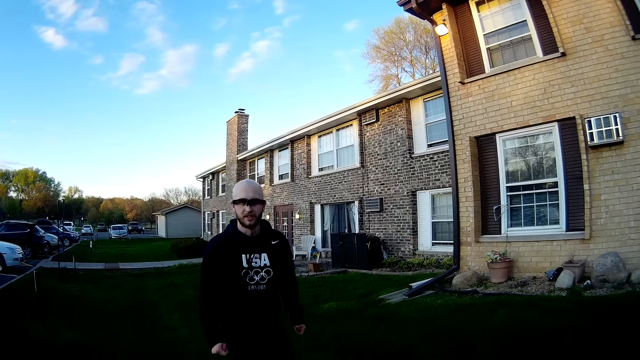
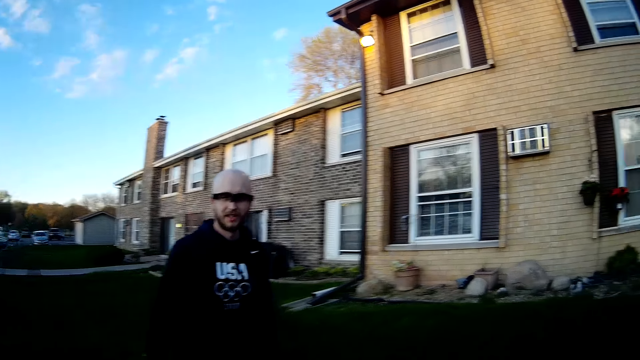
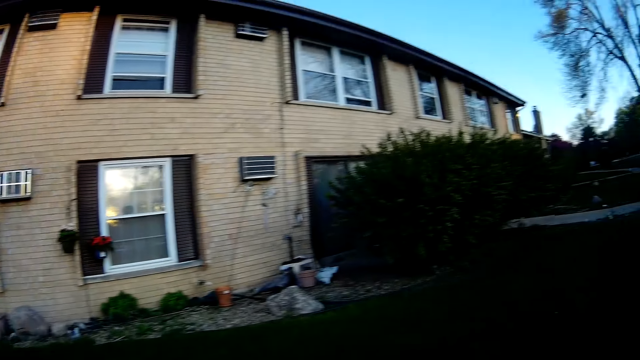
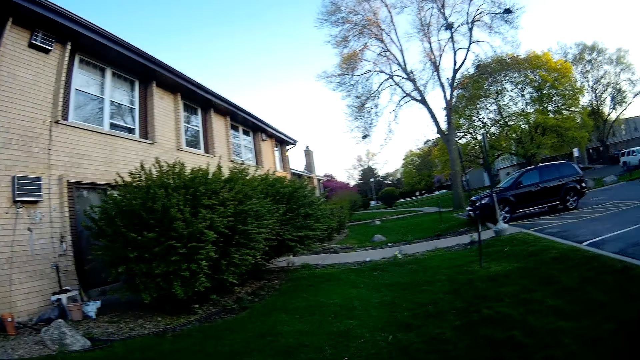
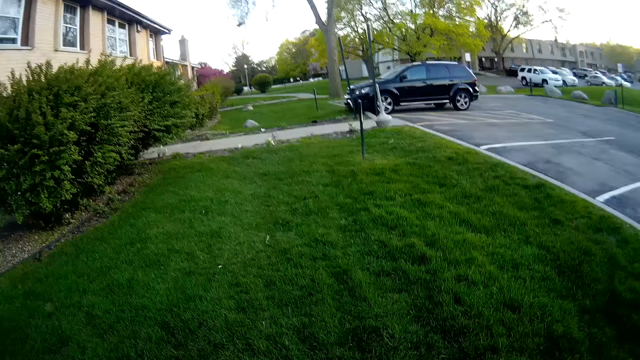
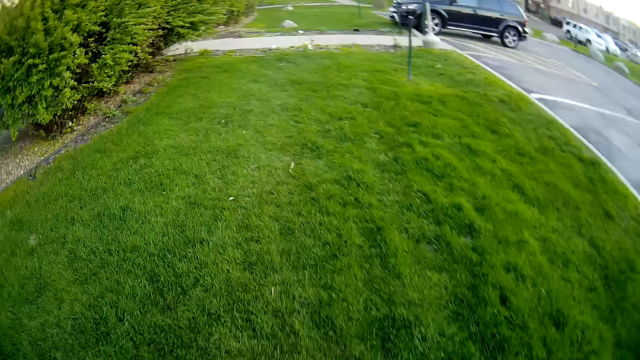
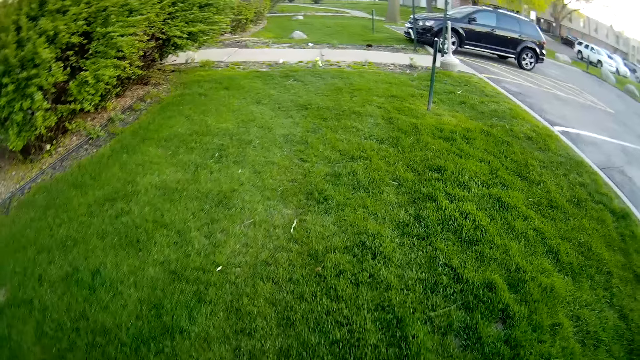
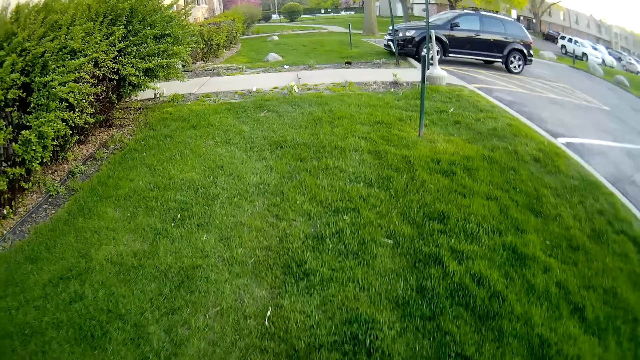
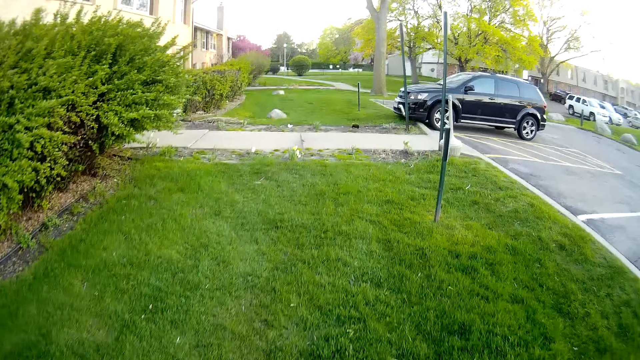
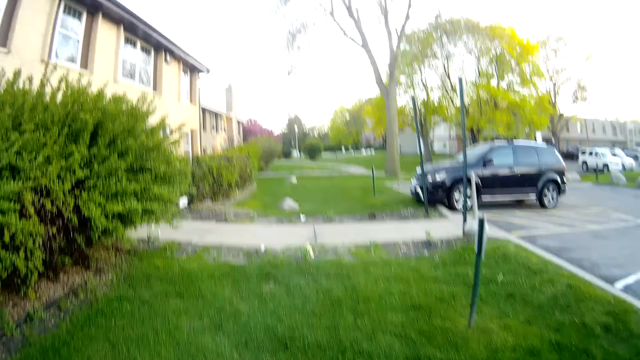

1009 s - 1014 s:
The camera wearer walks towards the house.

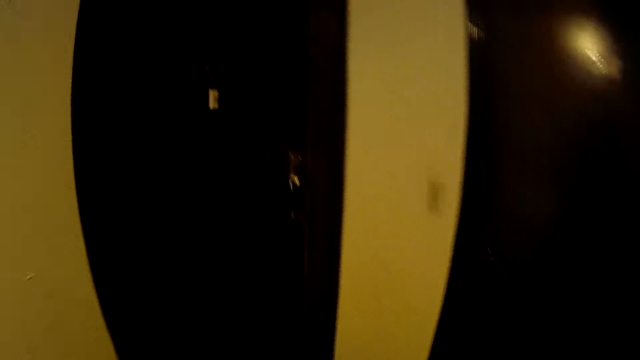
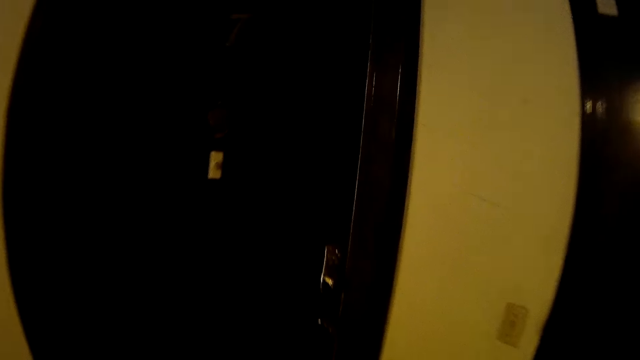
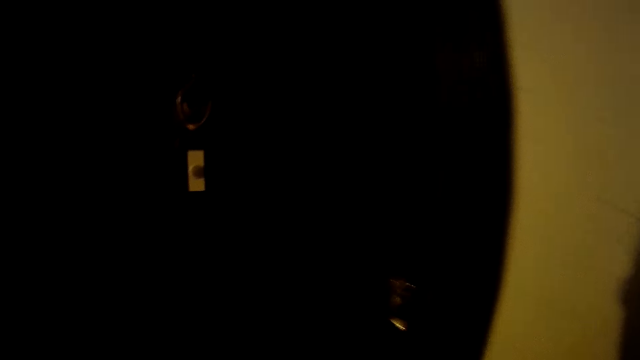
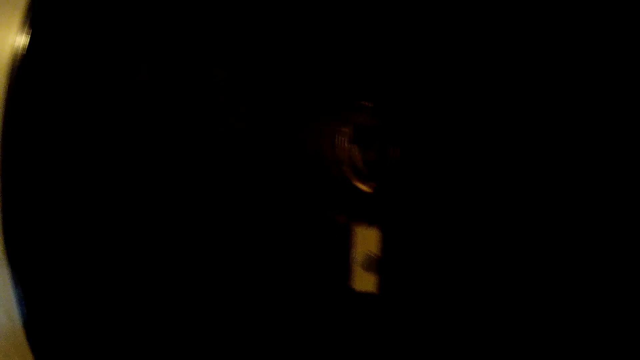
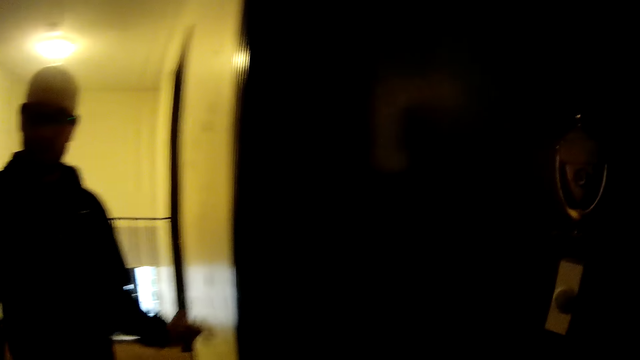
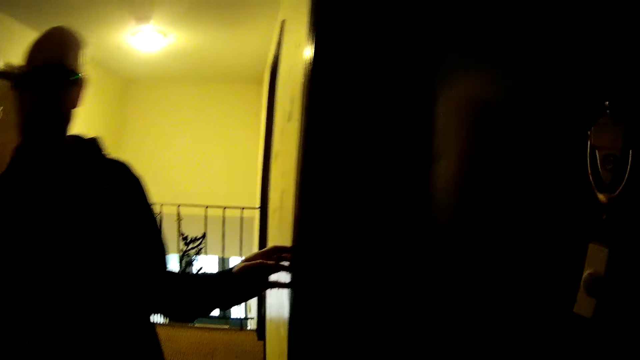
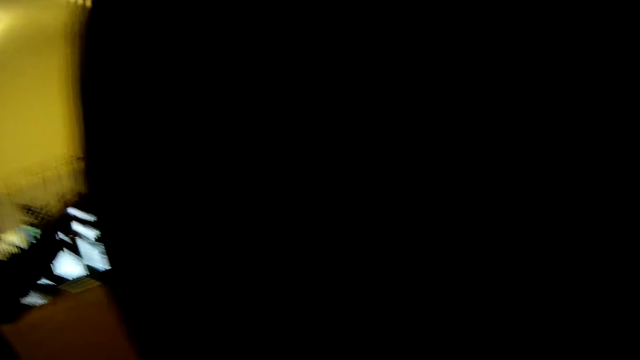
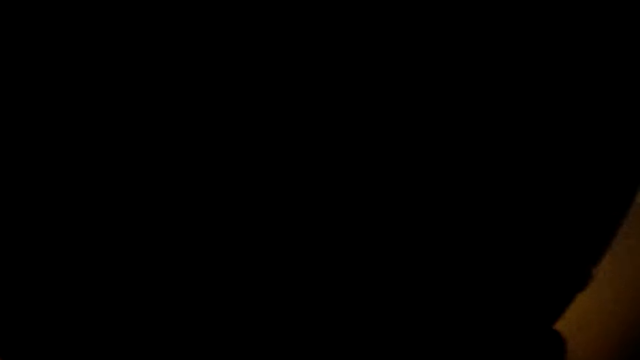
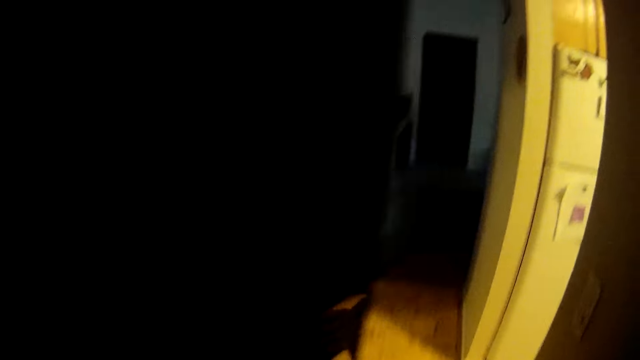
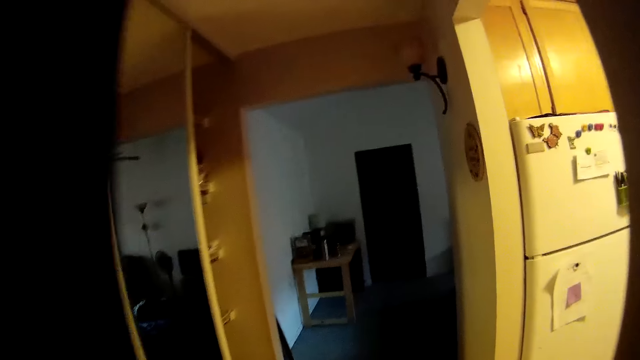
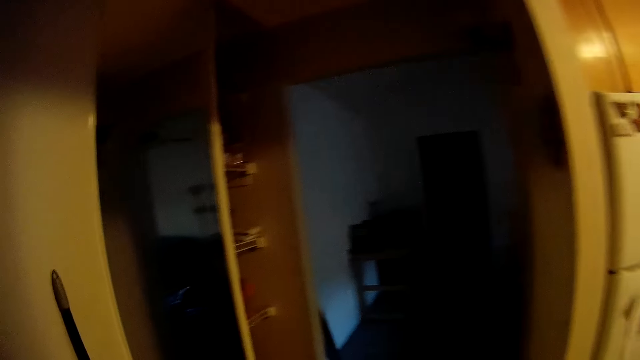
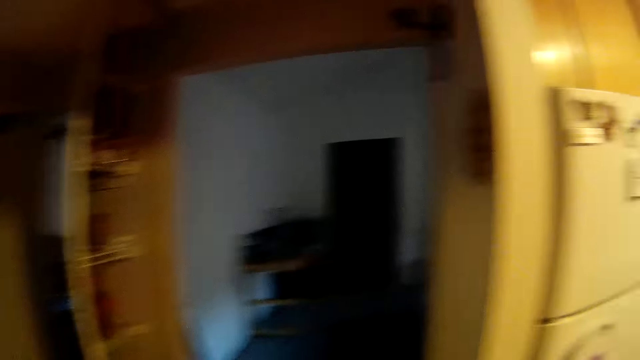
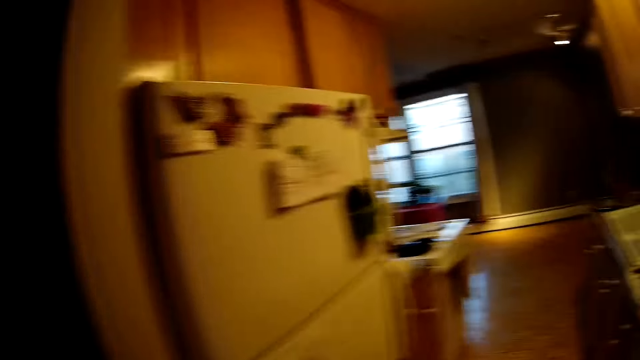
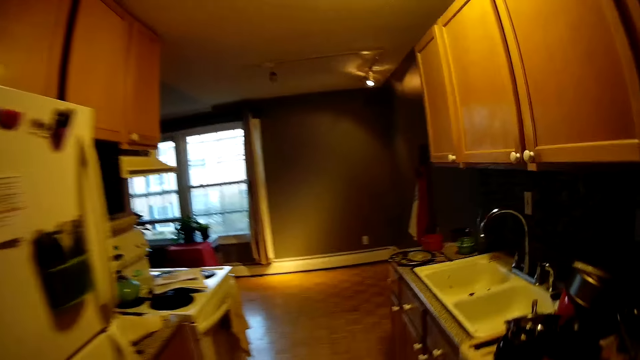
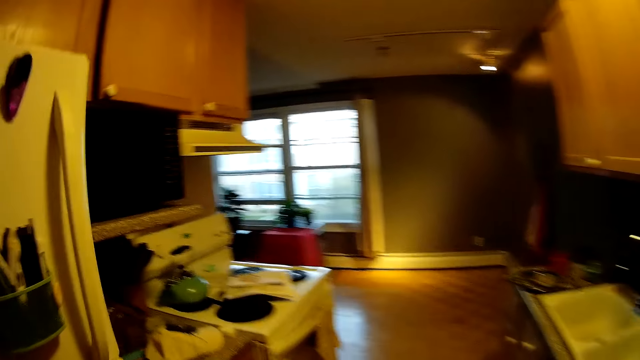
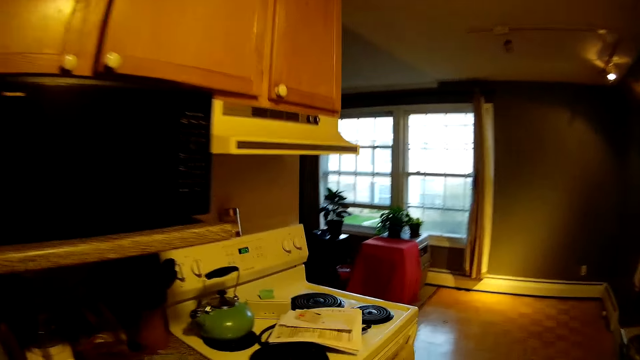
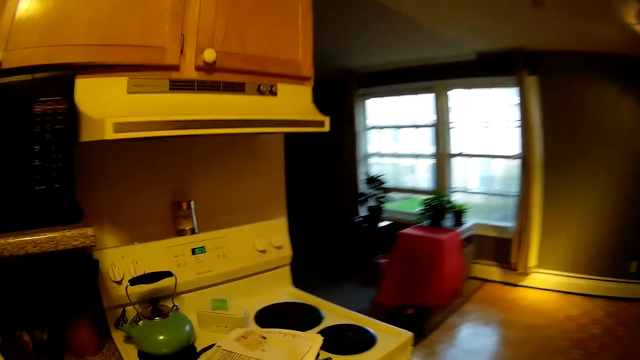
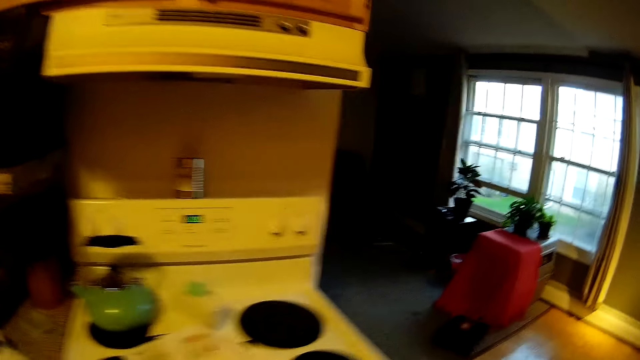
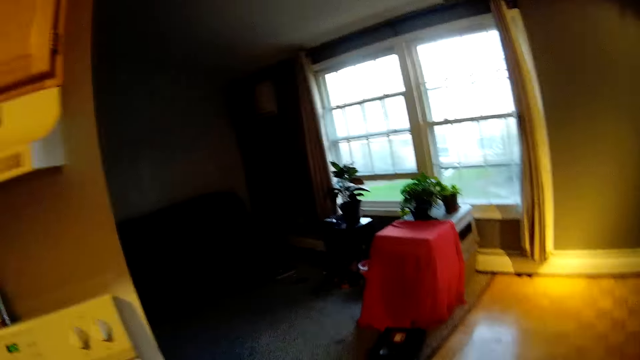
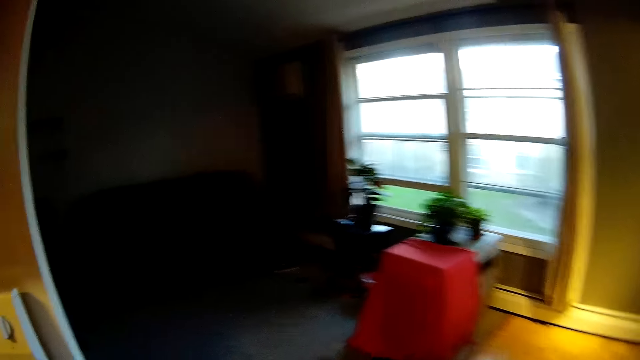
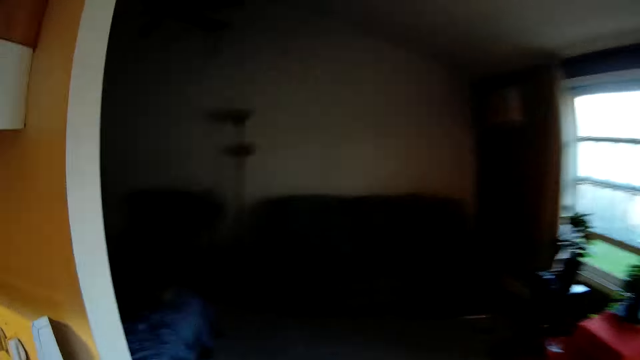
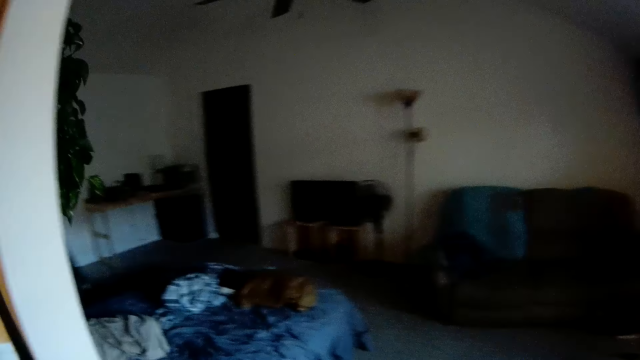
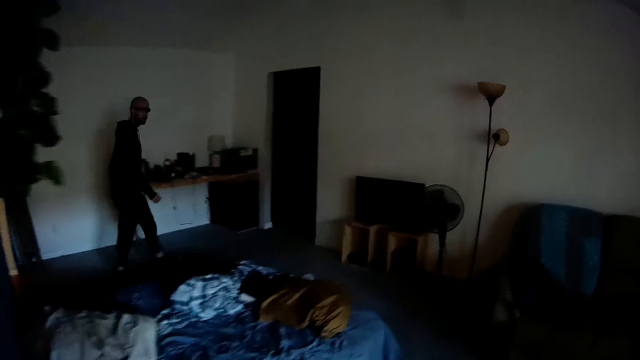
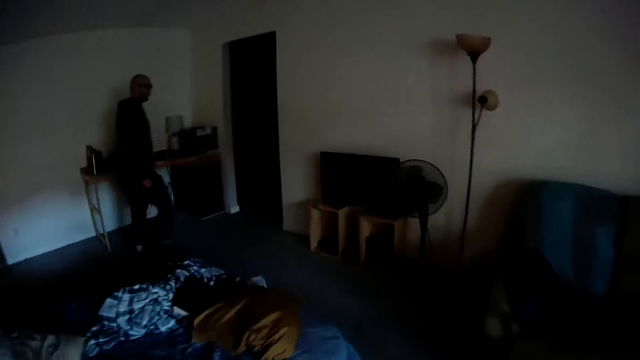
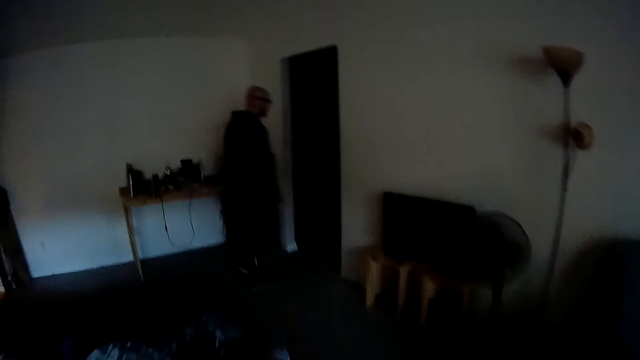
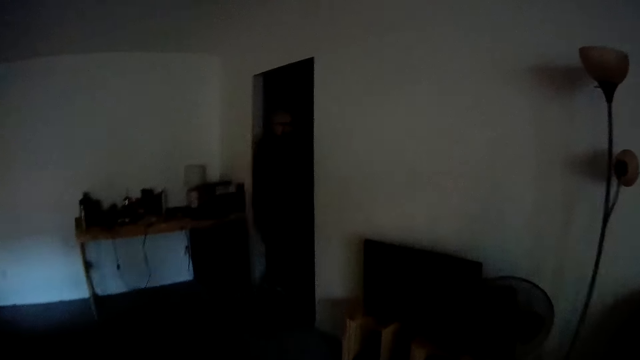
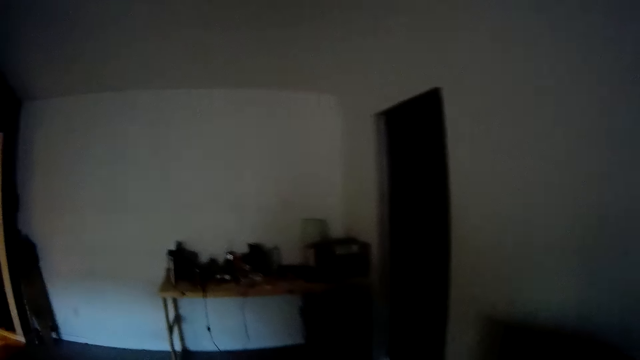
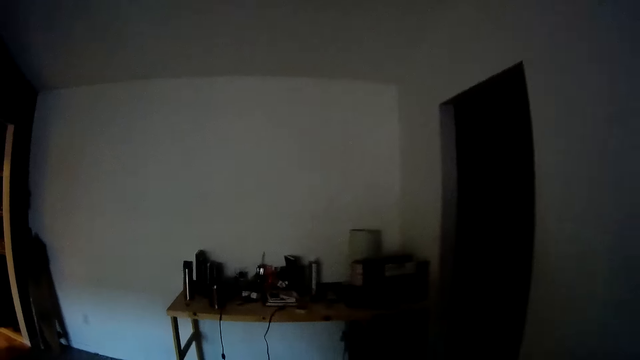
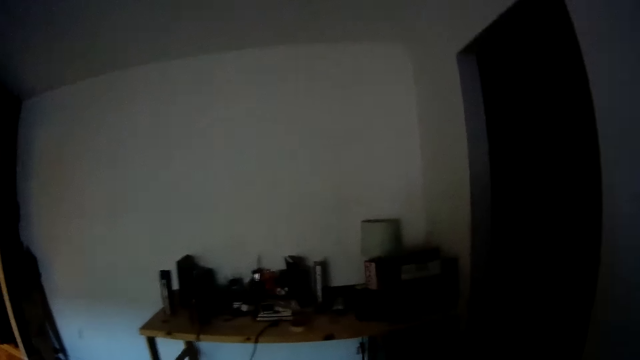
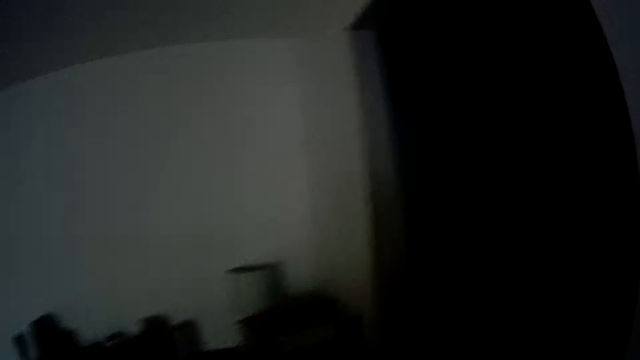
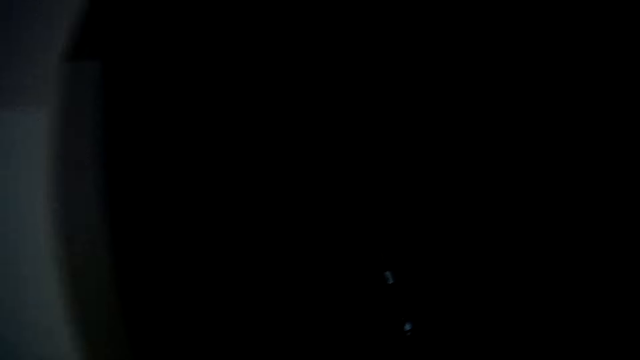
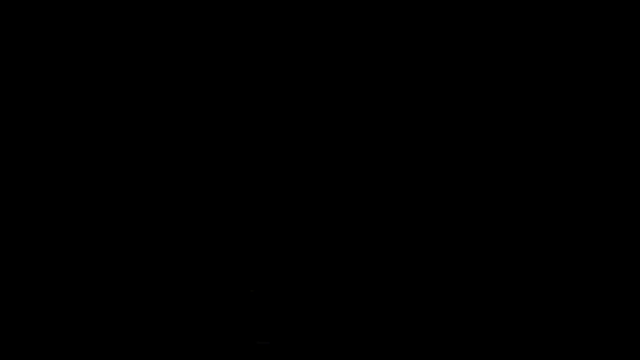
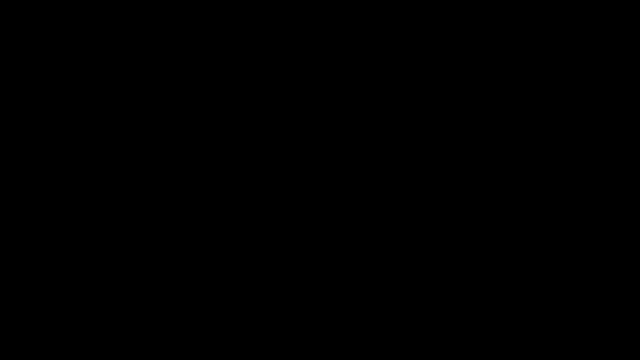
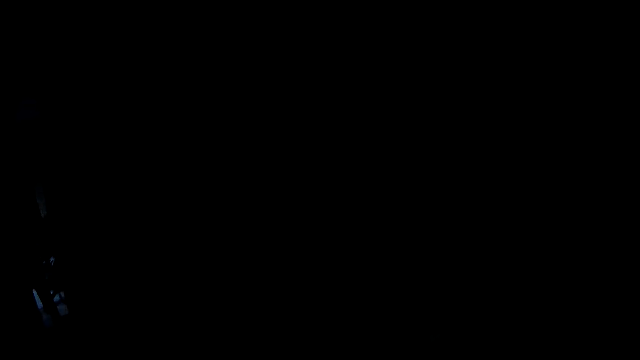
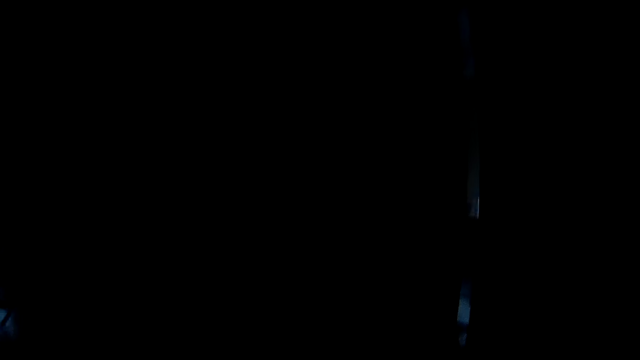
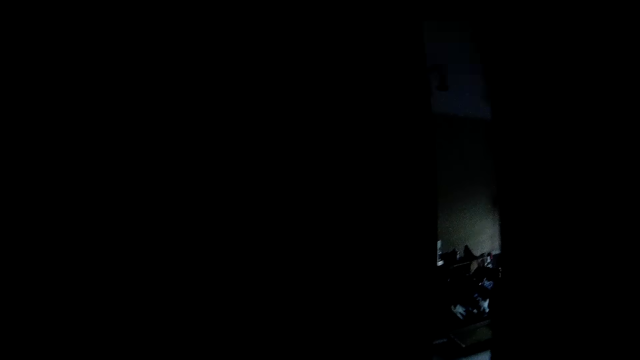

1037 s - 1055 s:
The camera wearer opens the door with her left hand. The man walks into the apartment with the camera wearer and puts a hand on the wall. The camera wearer walks to a room. The man walks into the room. The camera wearer enters the room.
